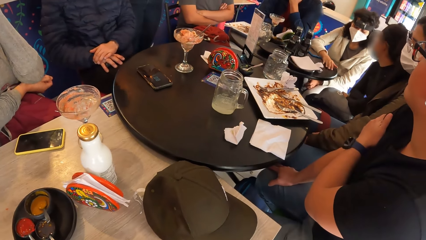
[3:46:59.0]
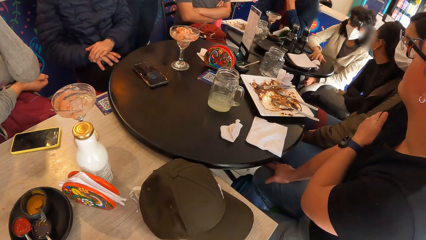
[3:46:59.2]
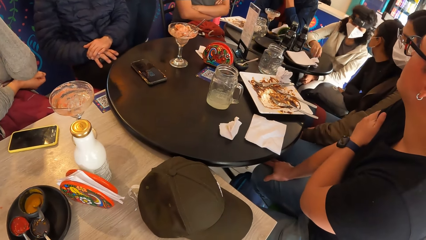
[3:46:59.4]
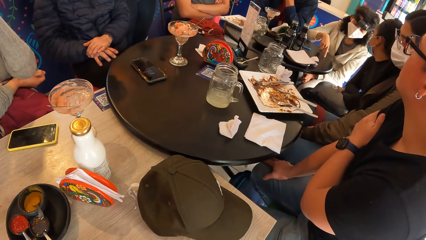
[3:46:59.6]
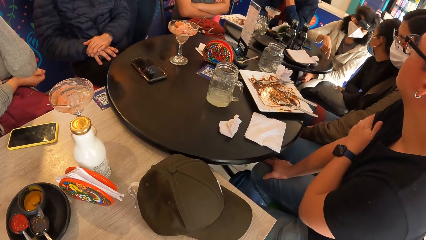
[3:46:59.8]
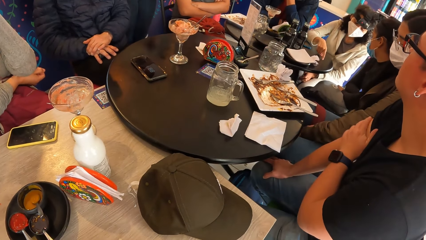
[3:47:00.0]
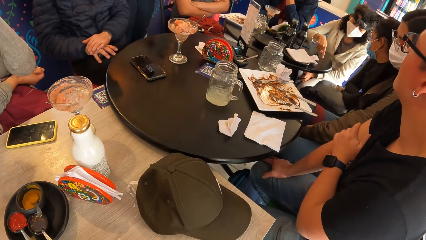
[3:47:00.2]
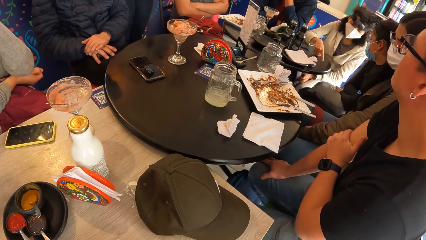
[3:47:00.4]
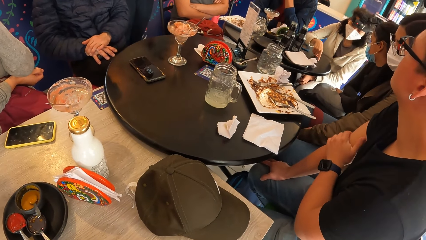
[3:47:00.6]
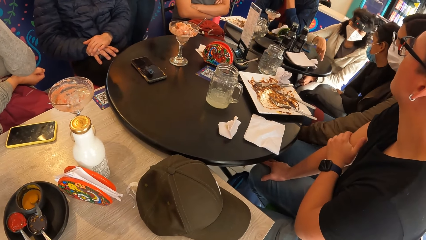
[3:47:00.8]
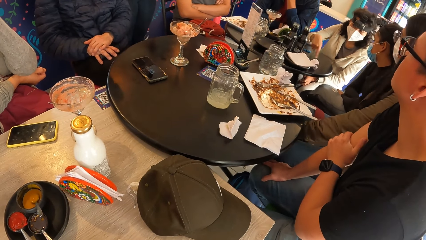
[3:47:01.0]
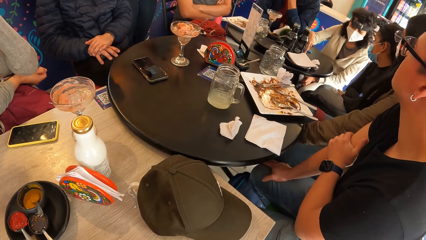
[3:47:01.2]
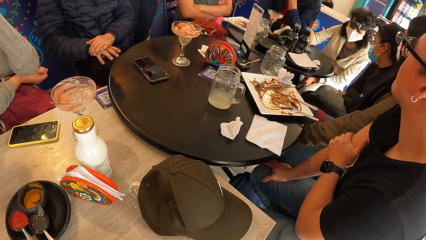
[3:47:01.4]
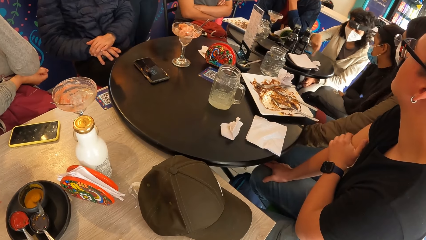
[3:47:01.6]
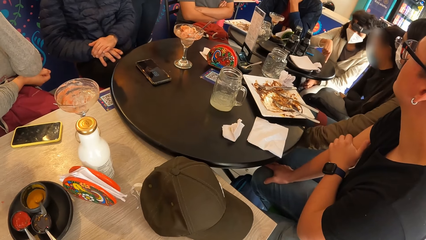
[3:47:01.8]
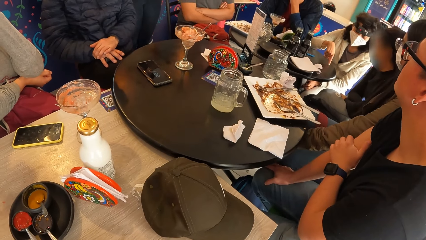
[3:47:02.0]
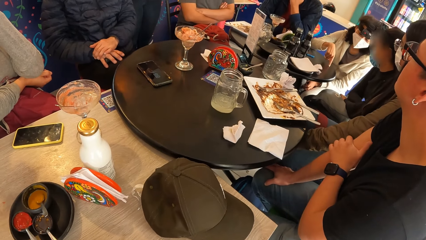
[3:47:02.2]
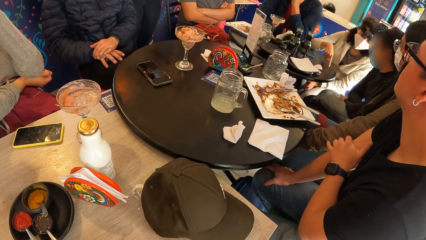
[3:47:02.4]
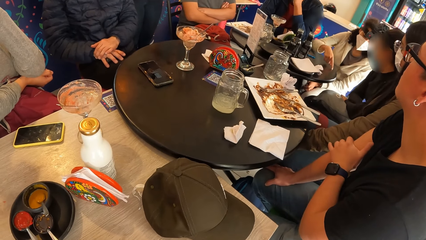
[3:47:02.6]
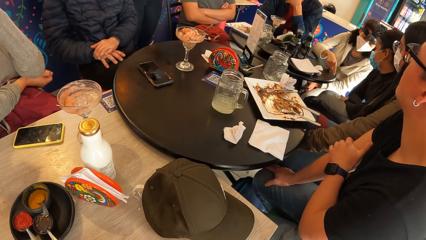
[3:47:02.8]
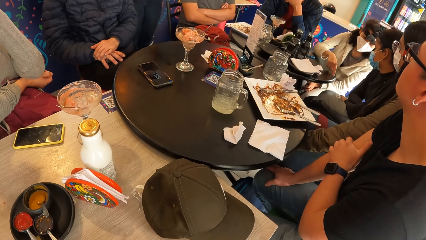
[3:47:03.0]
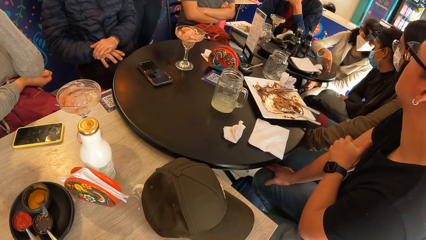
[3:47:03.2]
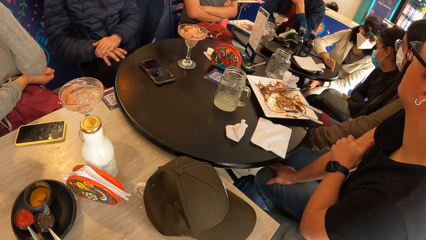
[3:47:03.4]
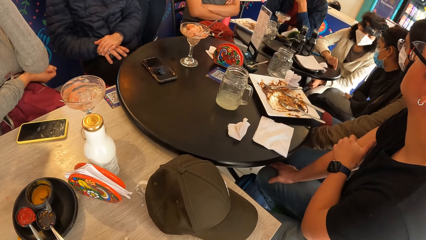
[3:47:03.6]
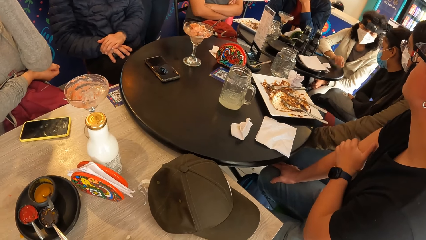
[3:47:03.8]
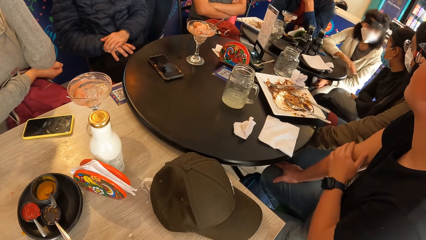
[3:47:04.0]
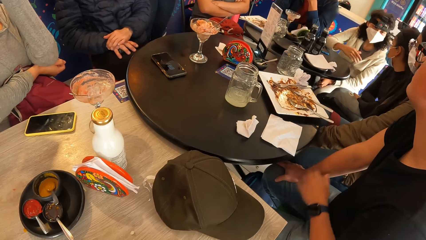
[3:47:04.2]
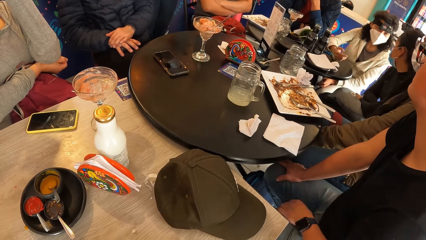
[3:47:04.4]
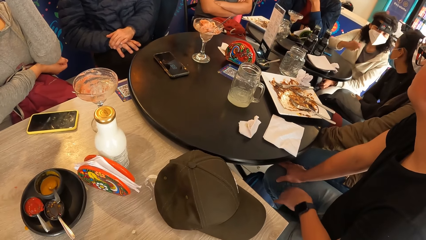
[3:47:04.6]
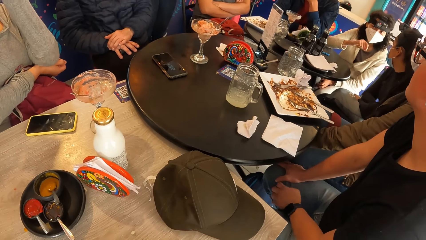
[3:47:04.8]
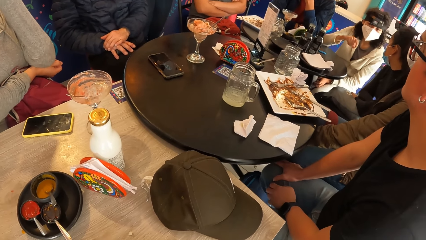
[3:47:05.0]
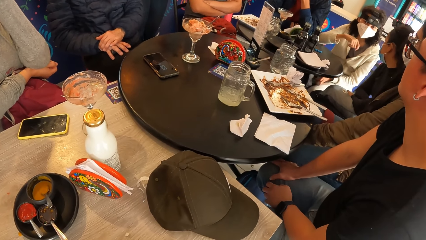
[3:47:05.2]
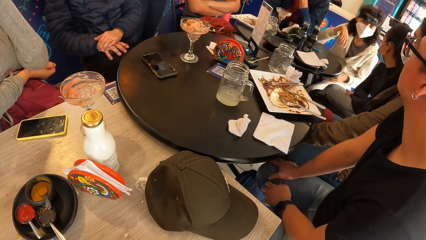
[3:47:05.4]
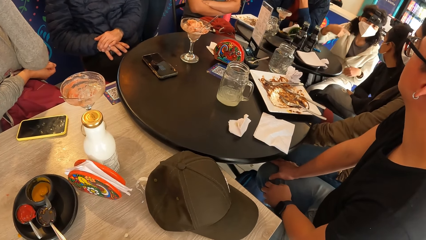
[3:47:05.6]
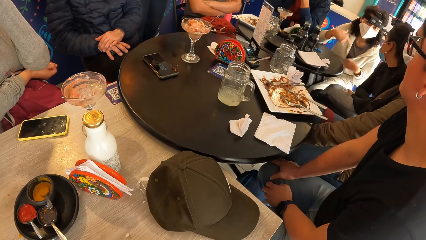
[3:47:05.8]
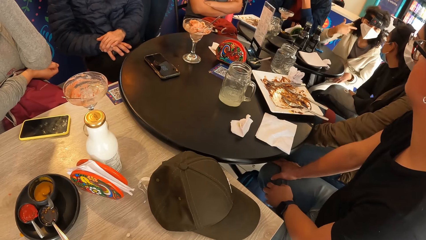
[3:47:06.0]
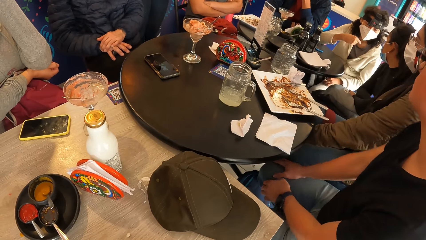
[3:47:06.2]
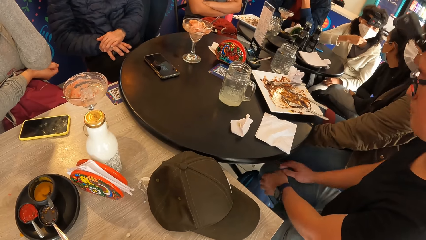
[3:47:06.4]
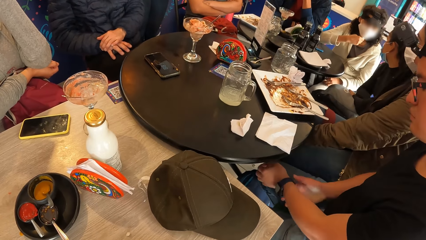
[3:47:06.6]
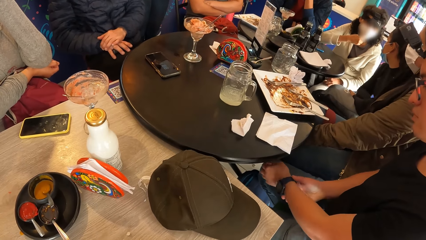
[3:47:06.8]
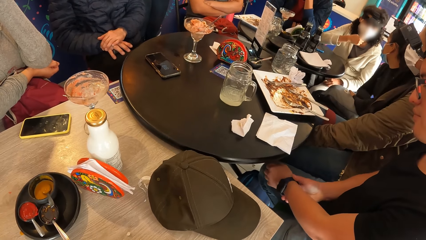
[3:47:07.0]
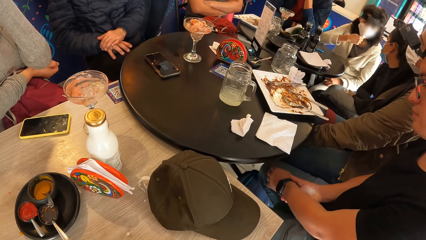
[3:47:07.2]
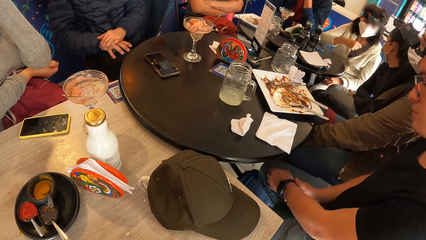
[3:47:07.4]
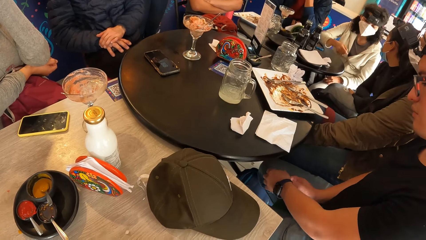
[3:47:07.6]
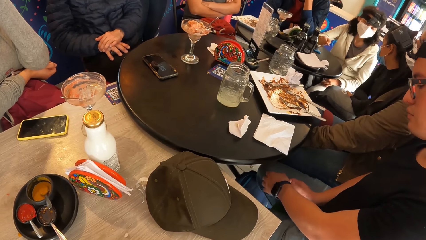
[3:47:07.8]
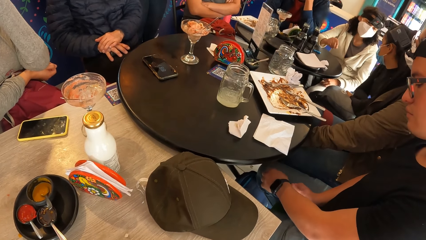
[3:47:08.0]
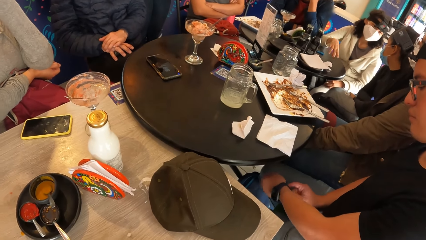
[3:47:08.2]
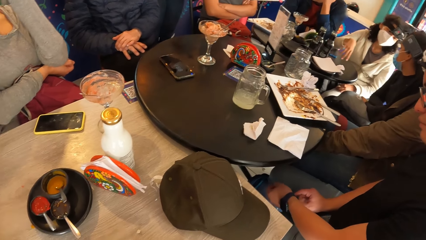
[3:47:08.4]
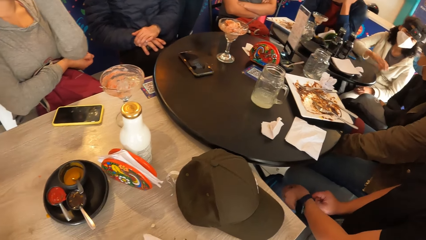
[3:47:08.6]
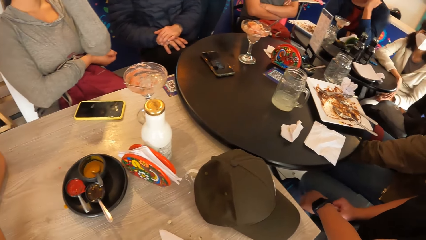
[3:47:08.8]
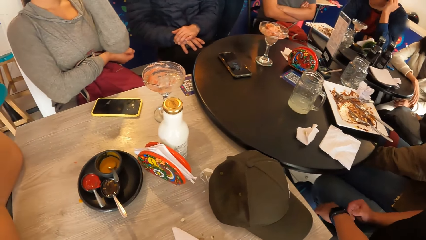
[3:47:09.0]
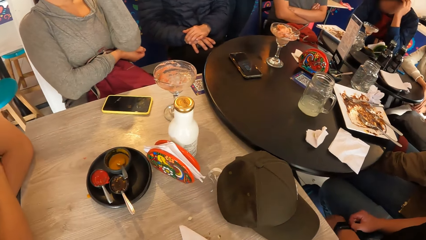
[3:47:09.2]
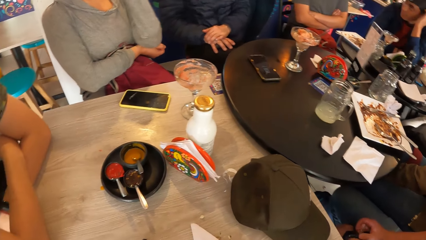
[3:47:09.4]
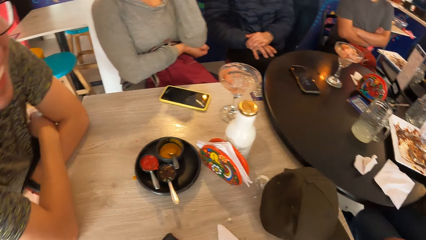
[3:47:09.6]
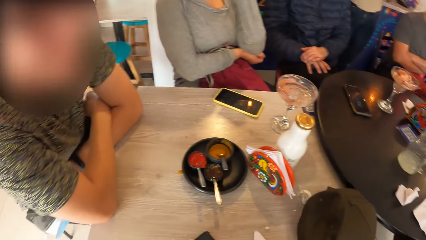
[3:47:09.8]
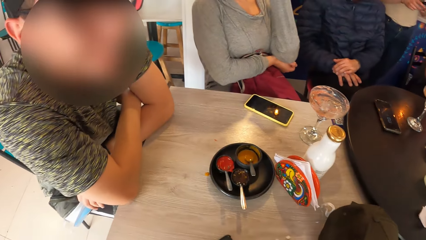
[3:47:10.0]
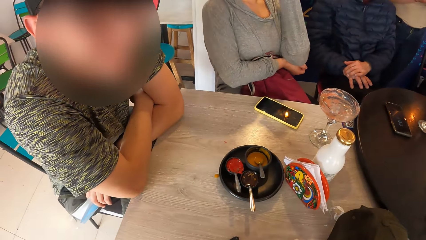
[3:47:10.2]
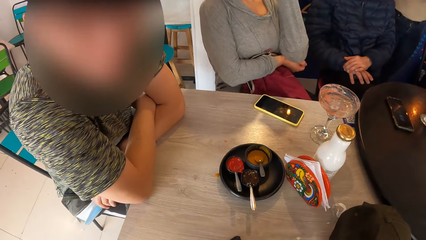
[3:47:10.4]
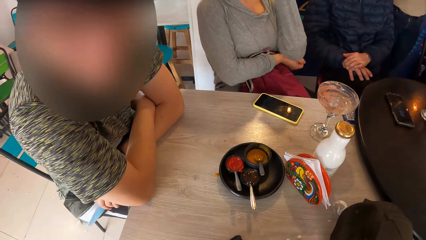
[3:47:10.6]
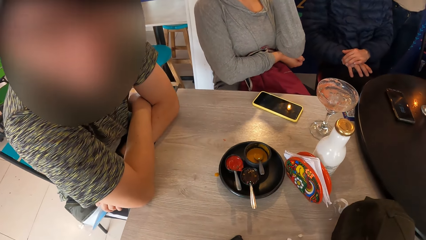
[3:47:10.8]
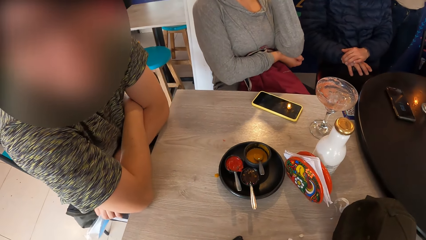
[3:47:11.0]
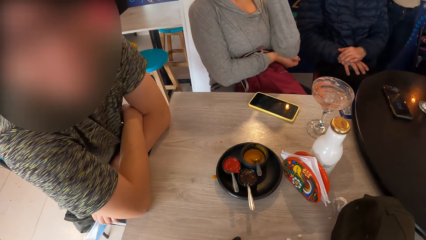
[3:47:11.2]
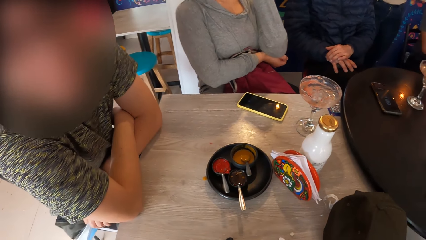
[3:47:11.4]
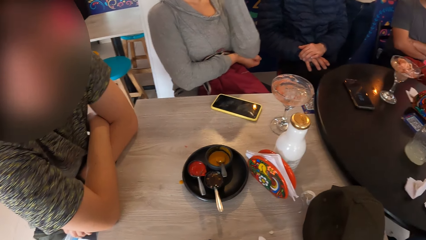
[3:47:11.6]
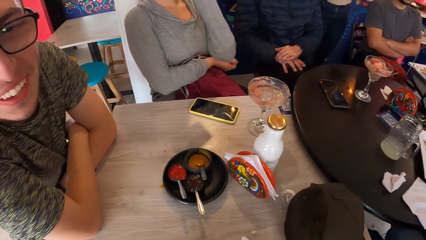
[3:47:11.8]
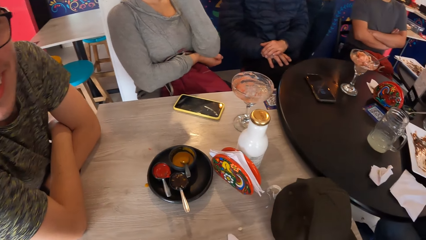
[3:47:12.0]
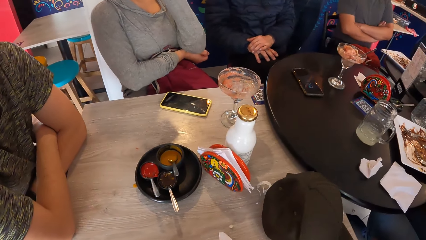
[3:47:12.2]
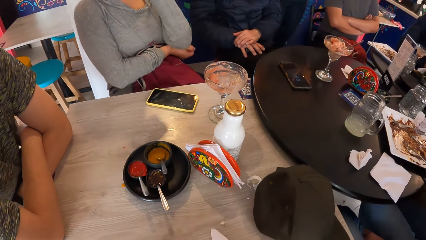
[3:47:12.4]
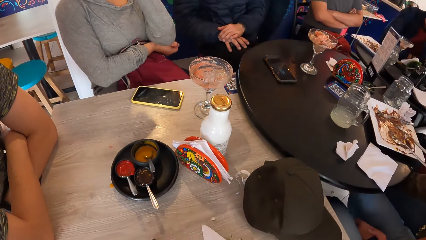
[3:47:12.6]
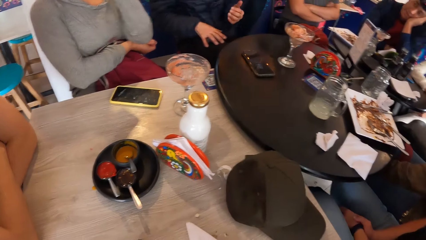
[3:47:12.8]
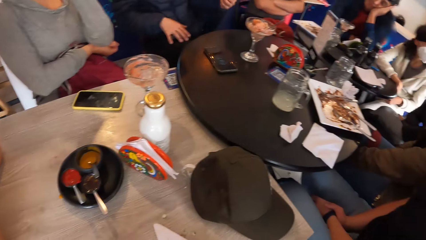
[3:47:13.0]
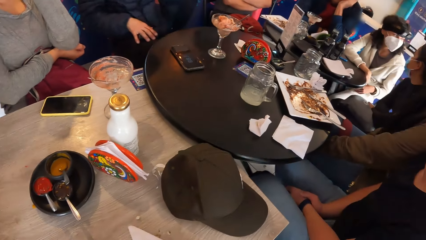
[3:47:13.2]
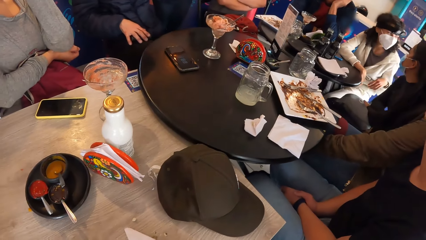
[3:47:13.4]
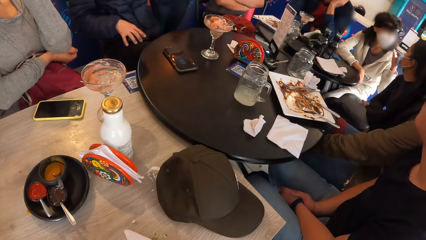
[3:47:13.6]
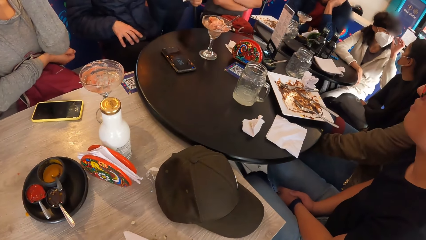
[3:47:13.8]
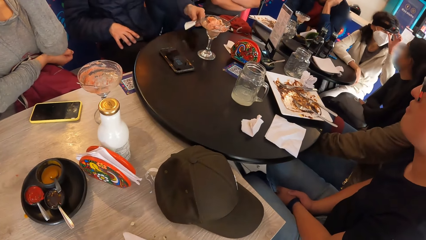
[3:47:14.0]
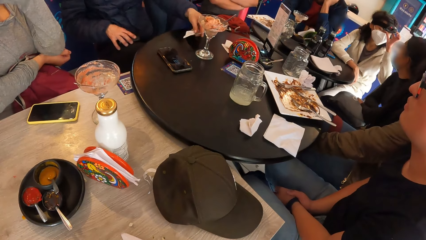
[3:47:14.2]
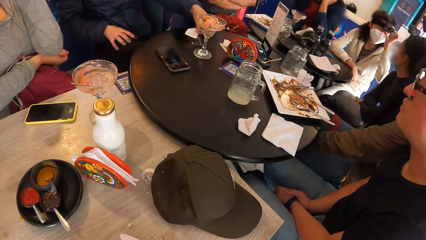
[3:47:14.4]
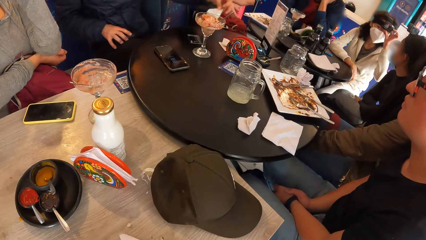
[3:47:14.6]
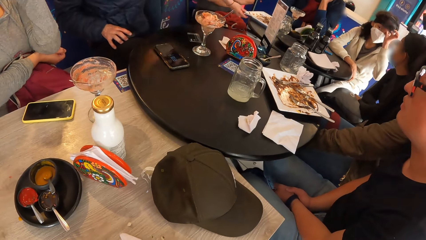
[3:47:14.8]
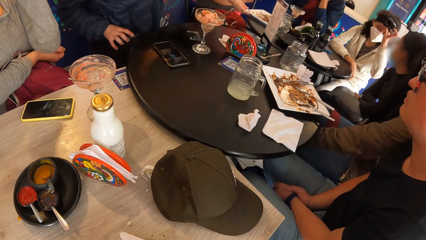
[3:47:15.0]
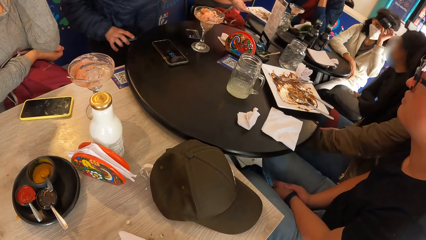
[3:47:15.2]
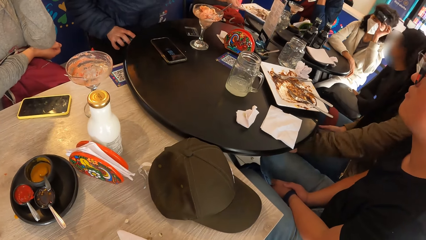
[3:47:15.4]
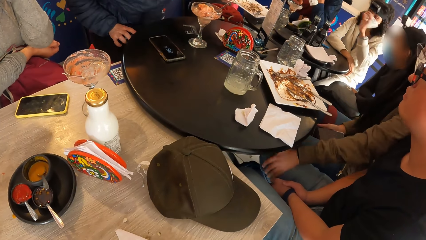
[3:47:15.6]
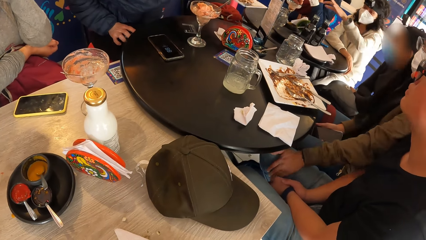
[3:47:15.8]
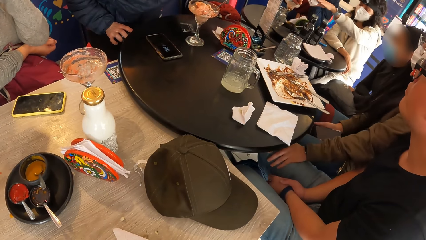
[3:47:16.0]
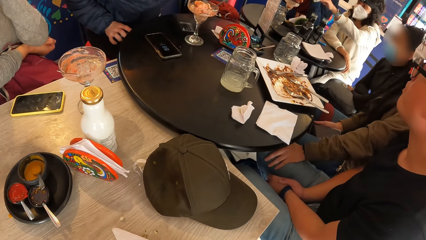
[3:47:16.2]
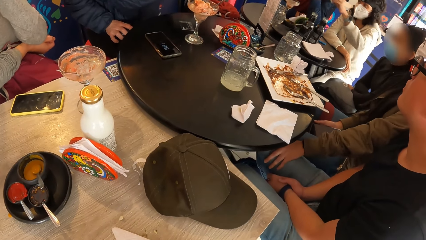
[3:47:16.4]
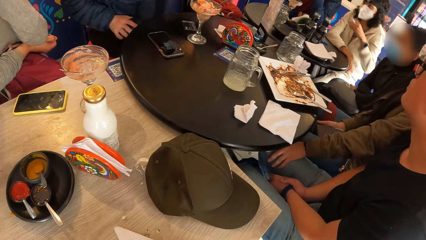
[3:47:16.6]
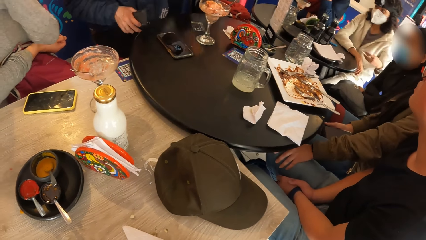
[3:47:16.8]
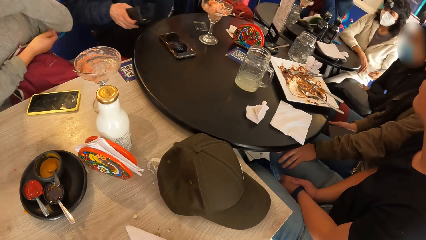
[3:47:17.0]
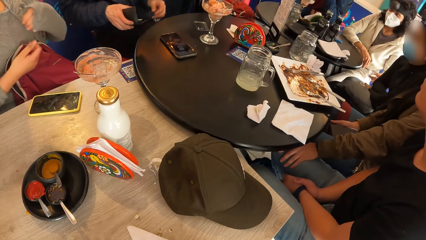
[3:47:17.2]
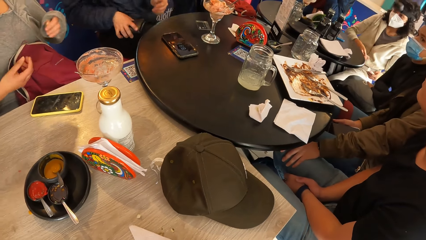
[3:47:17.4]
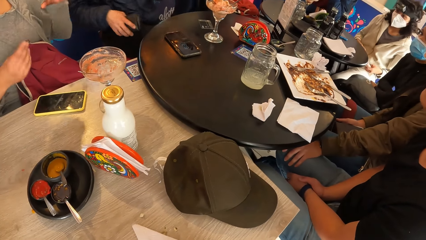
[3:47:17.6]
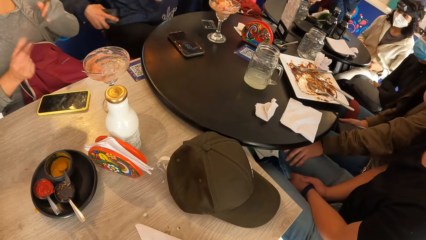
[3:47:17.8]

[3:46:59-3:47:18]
A lady moves her hands. A man moves his hand. The lady touches on the mask. The man touches on the wristwatch. The camera wearer looks around. The man shakes his head. The lady moves her hands.
